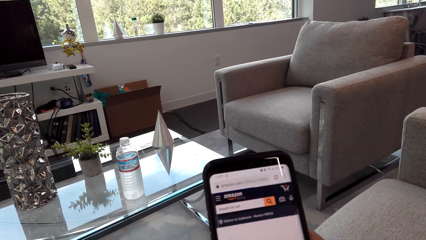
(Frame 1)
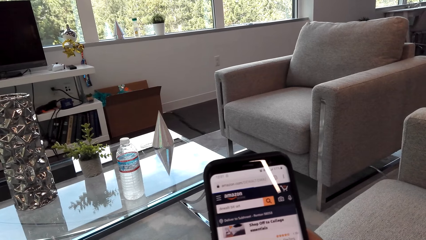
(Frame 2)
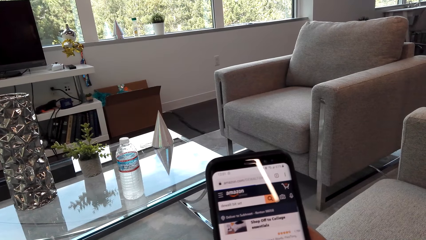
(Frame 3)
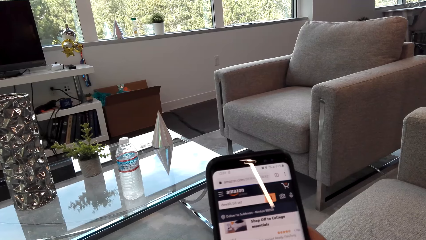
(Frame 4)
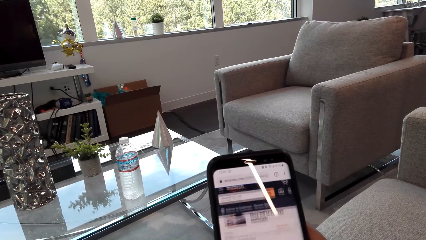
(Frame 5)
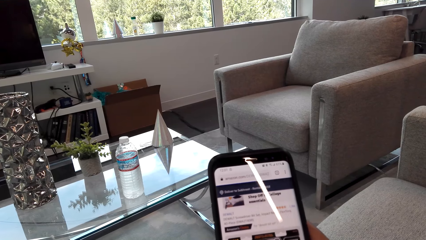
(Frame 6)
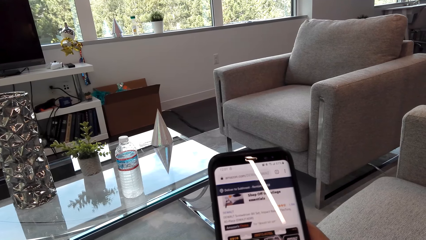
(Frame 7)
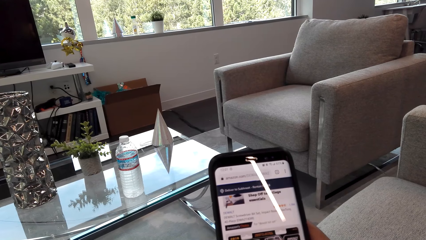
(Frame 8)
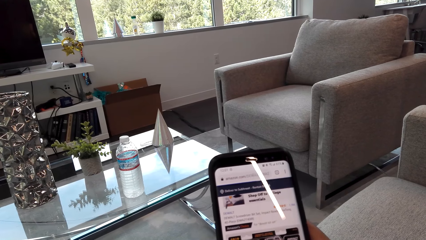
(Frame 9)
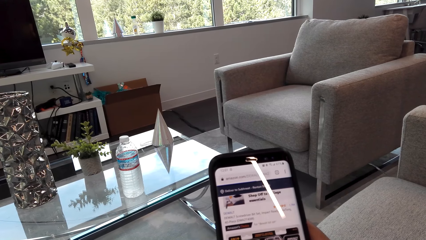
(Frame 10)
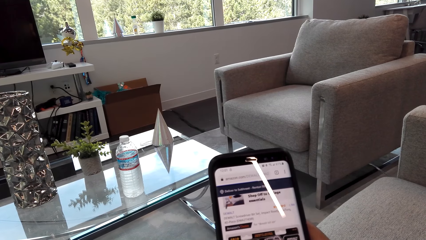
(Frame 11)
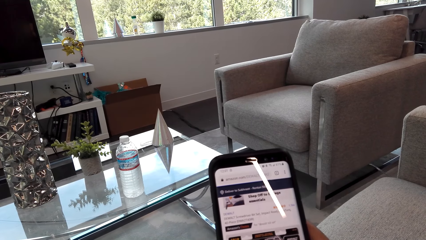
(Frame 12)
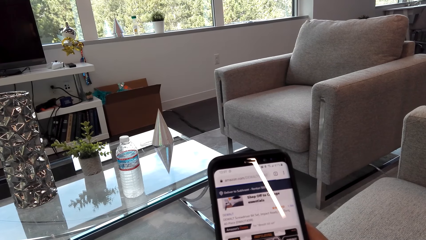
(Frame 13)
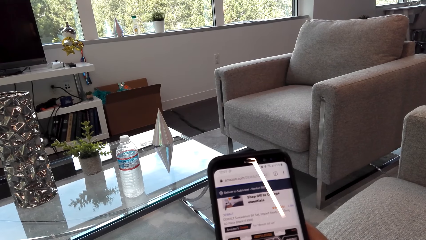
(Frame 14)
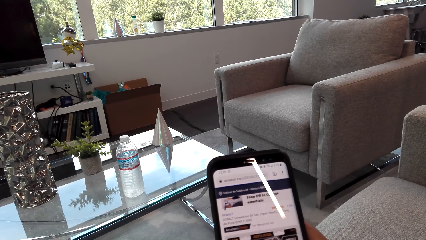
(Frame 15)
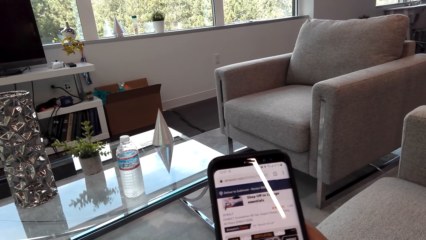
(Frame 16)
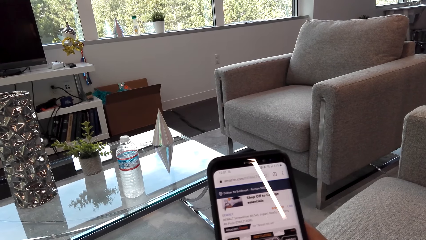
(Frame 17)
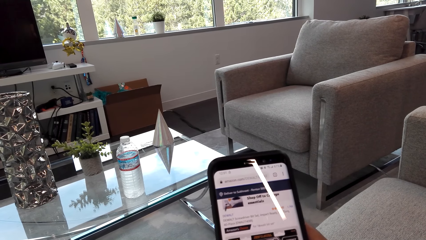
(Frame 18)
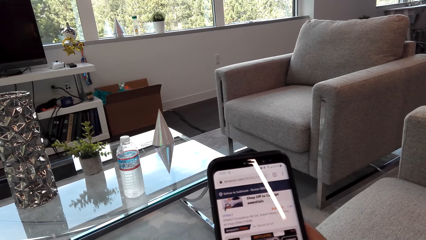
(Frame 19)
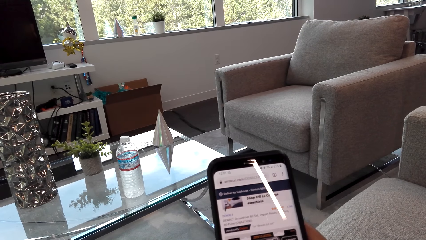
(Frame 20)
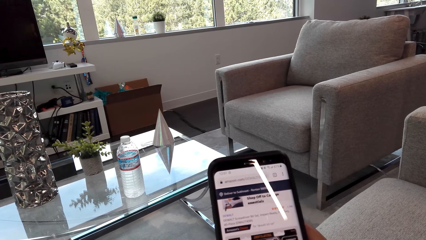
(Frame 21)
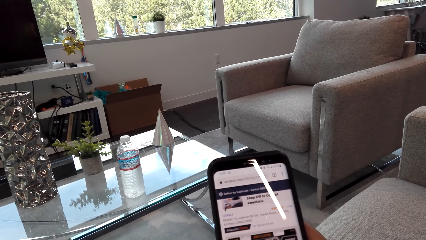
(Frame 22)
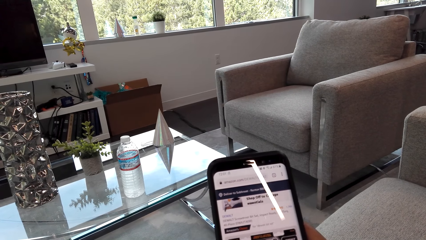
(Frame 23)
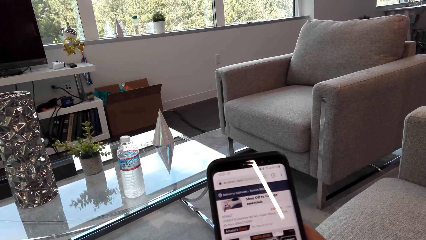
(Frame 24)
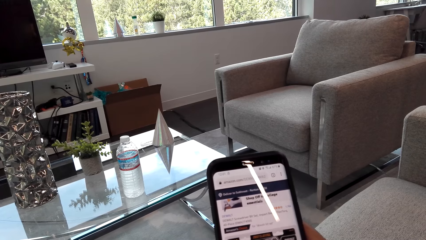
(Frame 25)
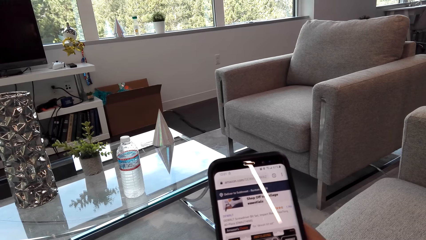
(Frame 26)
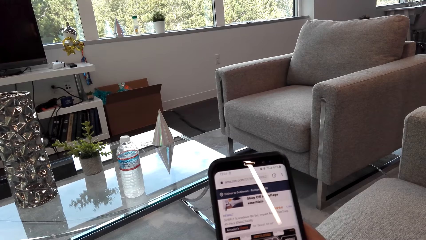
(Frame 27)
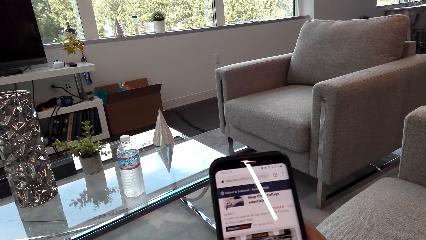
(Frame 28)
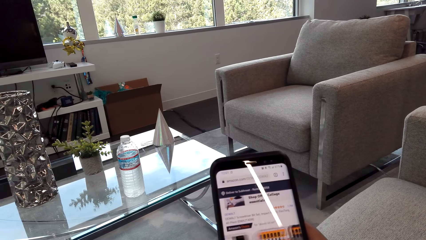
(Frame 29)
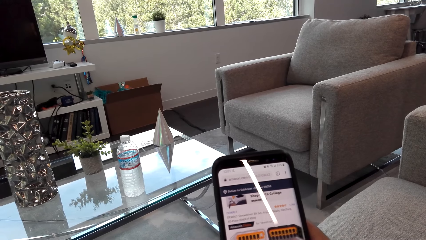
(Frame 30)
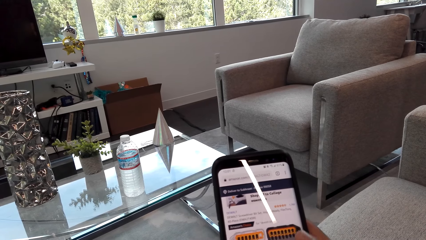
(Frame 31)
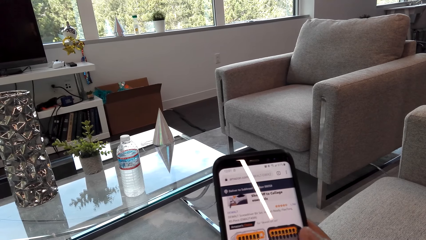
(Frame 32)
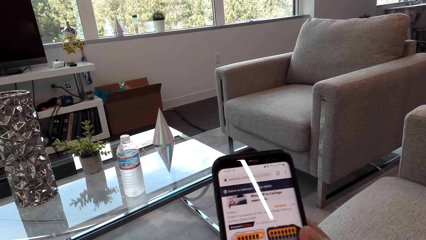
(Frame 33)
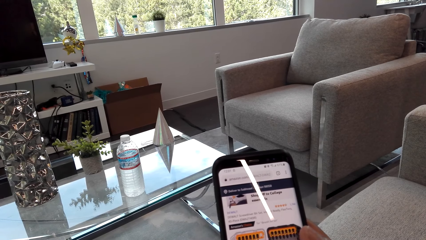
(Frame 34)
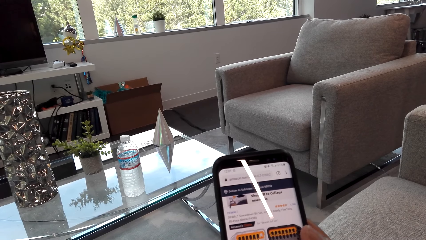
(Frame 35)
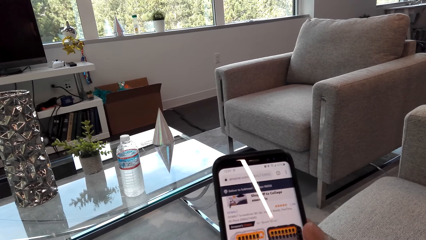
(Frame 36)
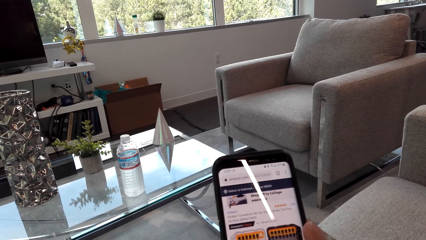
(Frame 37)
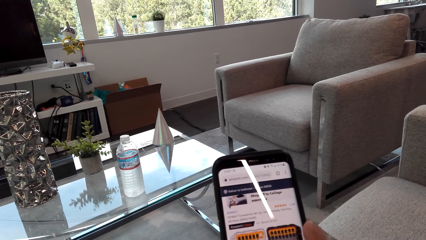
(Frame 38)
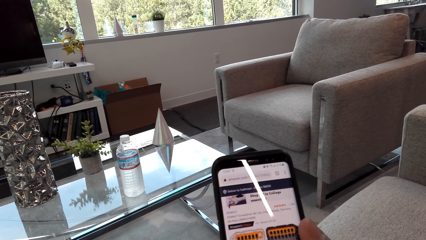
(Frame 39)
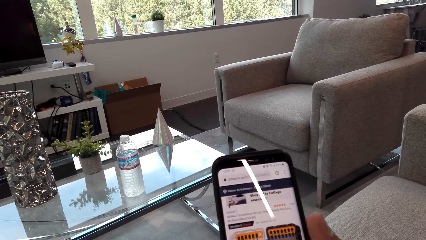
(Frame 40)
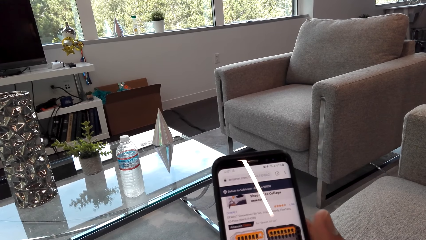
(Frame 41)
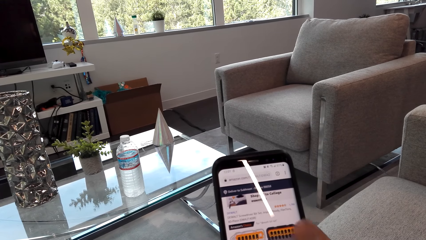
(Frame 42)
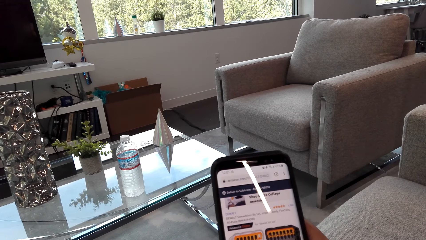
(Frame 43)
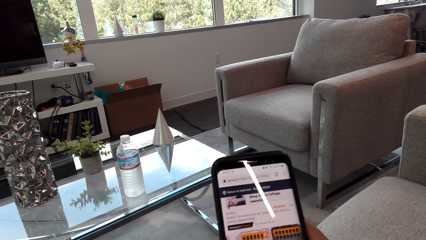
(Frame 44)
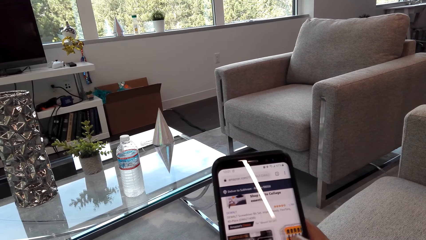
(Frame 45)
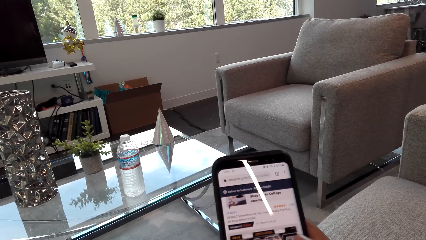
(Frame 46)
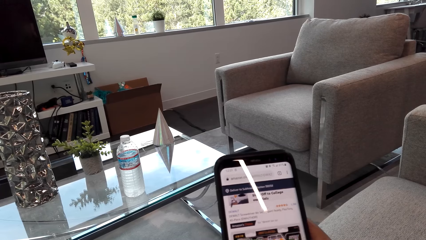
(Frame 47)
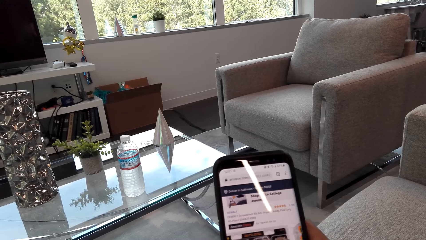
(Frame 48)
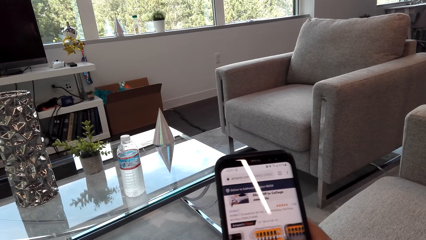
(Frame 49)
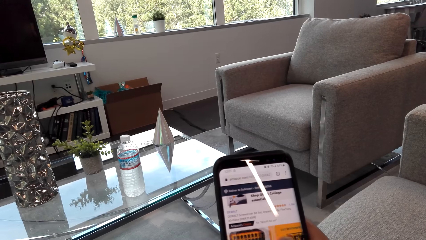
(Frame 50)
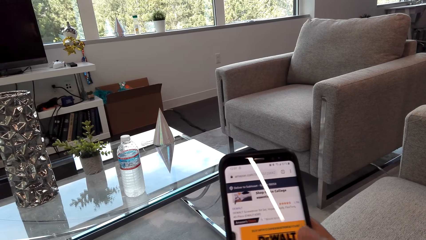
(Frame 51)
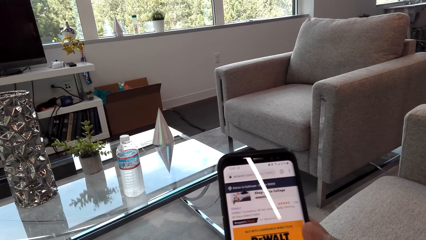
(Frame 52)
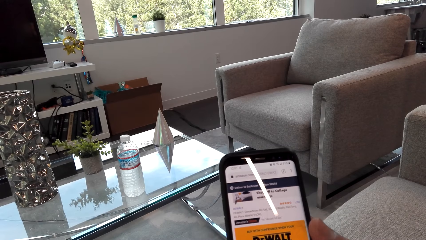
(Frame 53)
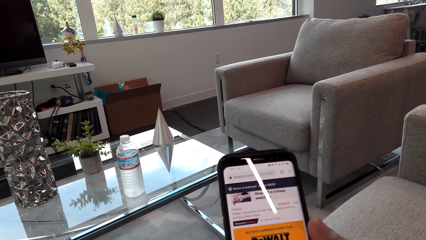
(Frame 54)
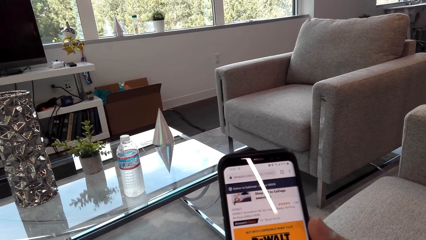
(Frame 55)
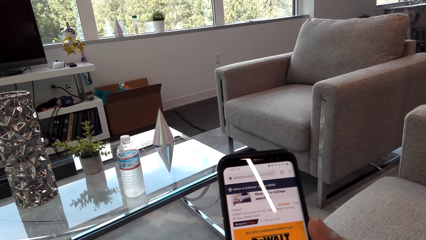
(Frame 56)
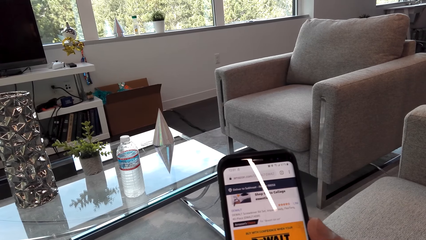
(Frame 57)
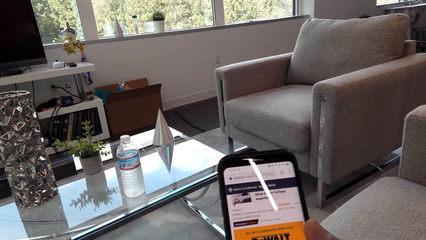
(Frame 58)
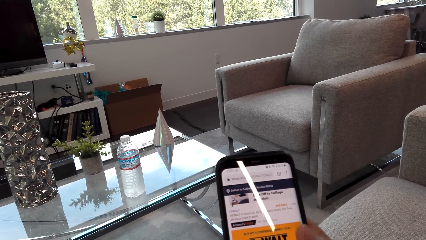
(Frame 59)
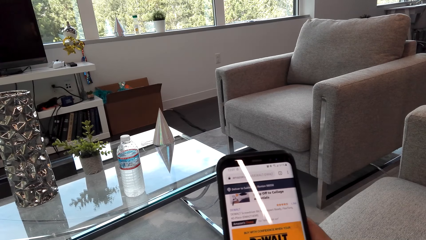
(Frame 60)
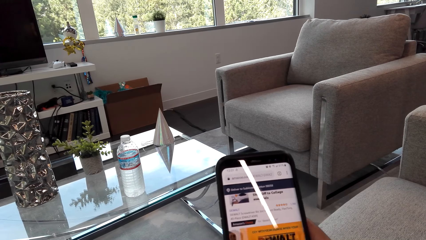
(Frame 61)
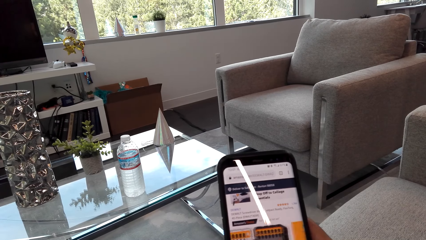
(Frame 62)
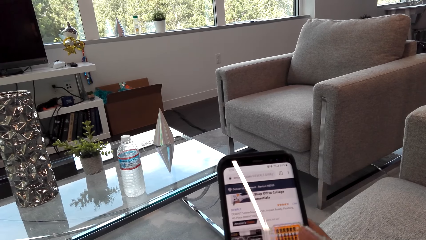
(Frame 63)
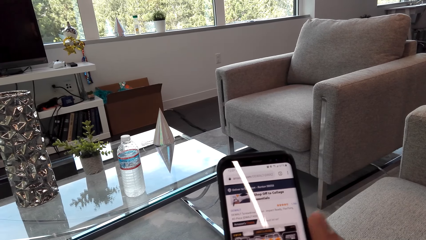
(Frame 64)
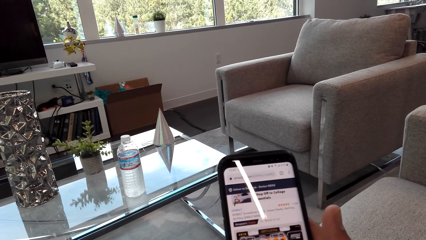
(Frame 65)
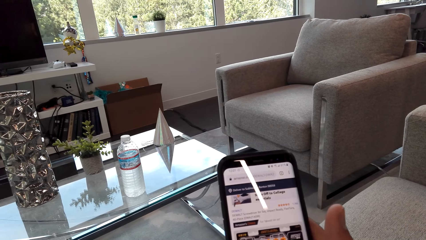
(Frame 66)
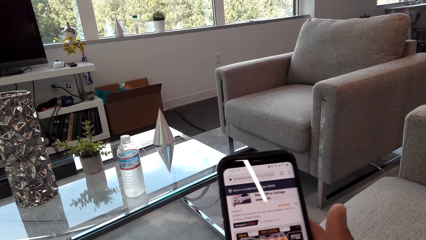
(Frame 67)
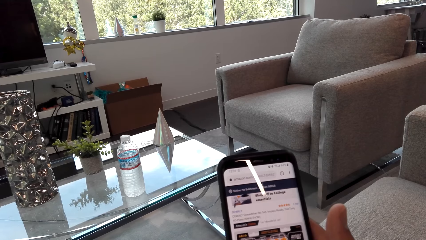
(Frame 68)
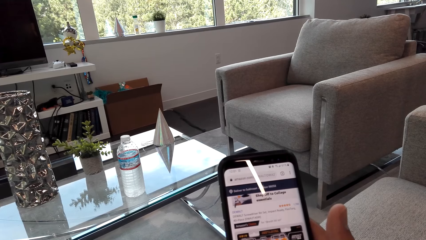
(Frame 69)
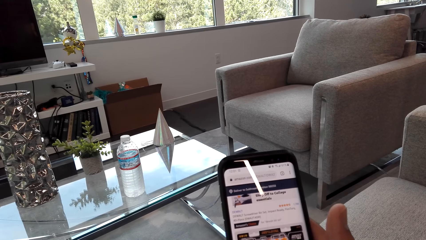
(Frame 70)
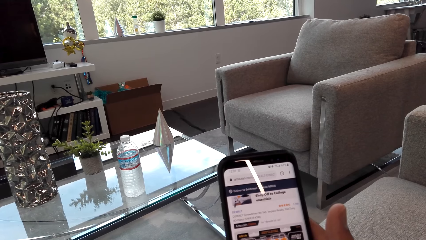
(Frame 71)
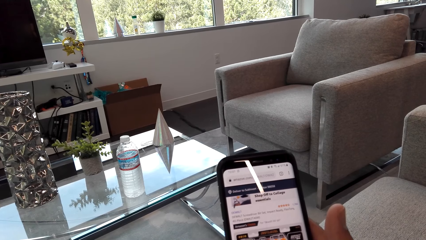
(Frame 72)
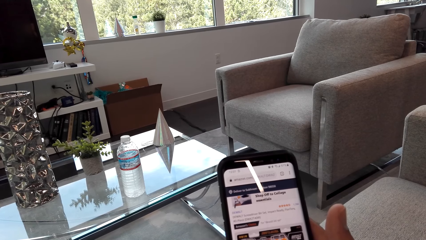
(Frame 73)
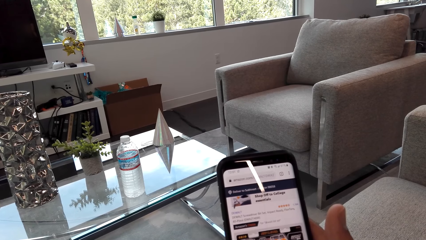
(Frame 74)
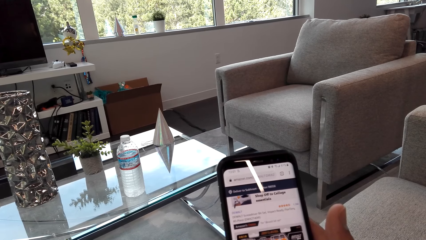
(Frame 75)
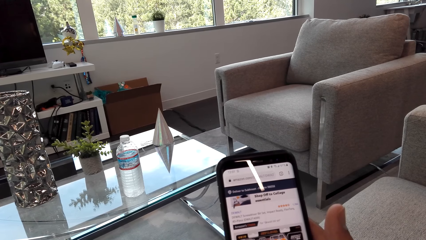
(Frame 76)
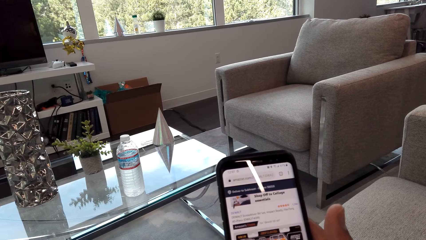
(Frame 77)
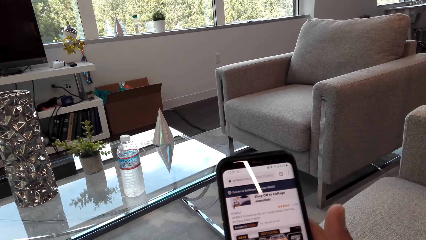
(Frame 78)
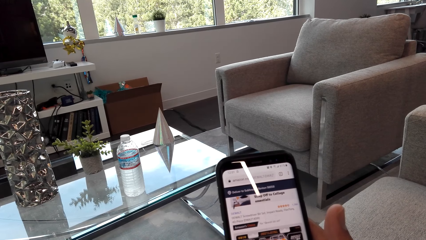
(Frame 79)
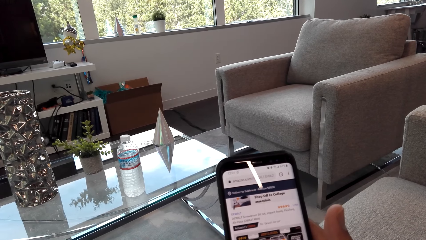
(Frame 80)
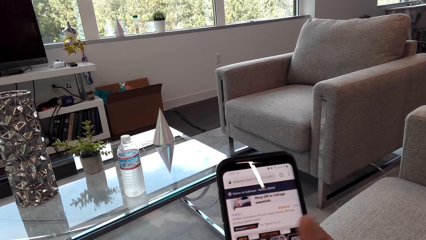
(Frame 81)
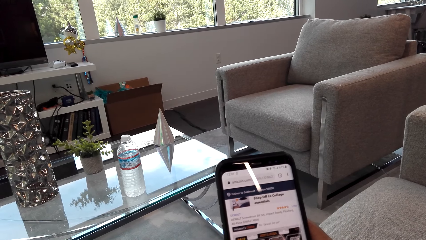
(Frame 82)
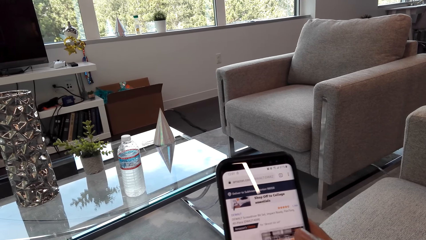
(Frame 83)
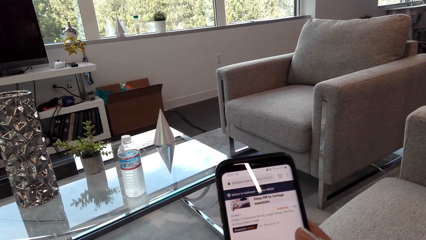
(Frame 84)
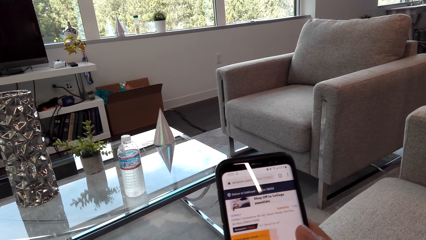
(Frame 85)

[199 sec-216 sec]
The camera wearer scrolls the phone repeatedly.
